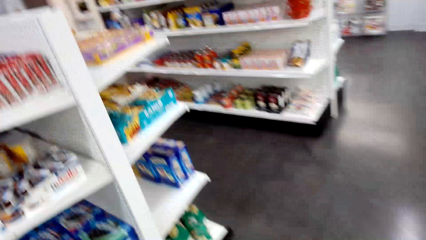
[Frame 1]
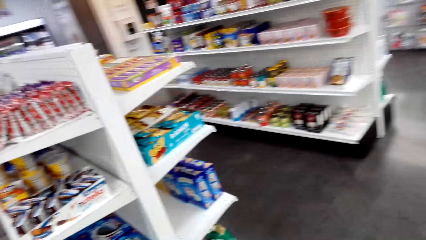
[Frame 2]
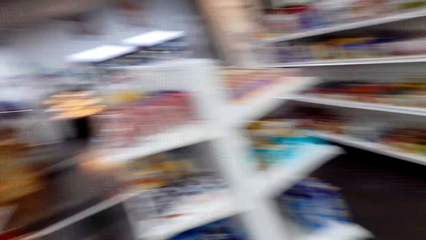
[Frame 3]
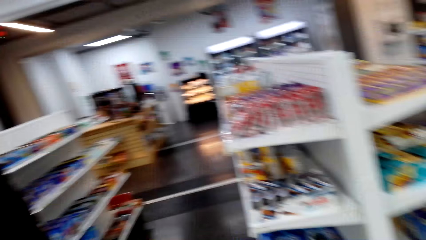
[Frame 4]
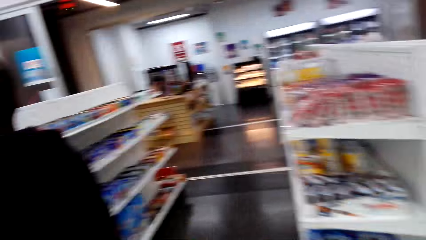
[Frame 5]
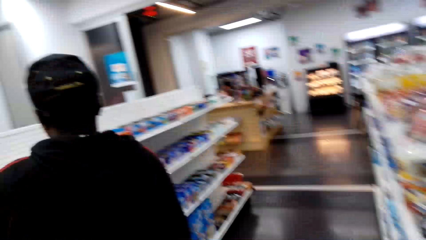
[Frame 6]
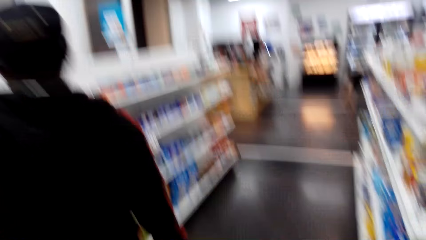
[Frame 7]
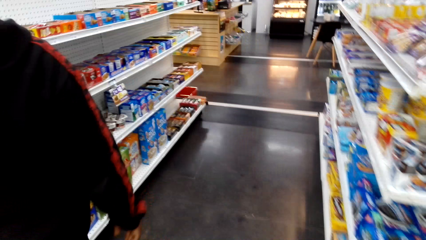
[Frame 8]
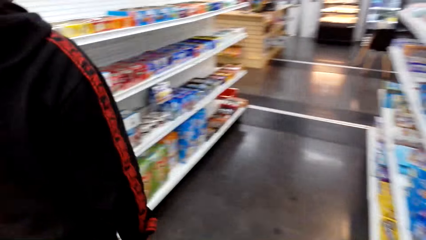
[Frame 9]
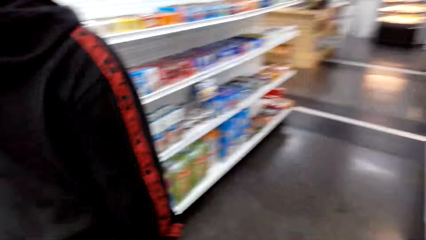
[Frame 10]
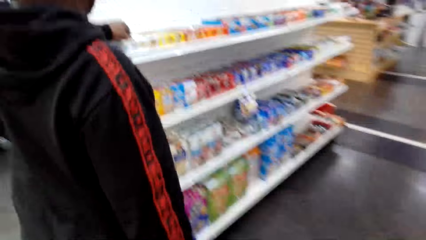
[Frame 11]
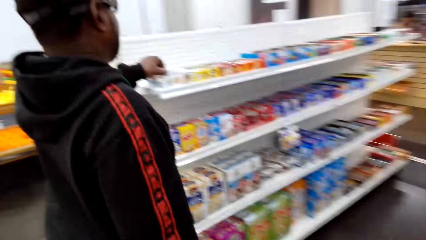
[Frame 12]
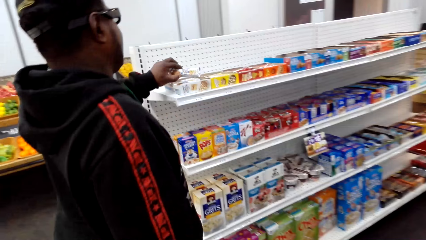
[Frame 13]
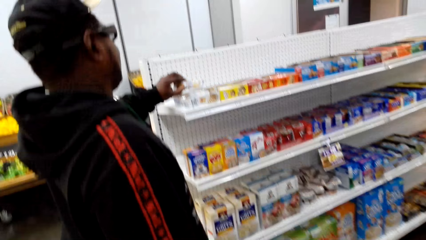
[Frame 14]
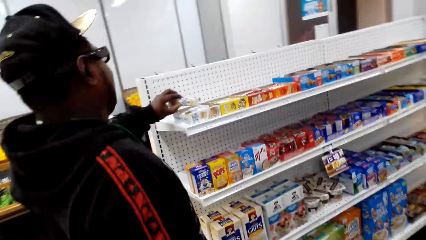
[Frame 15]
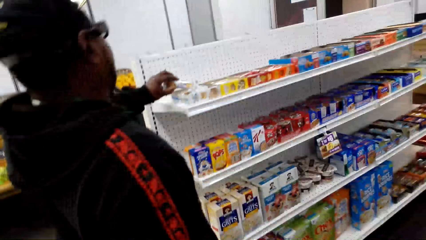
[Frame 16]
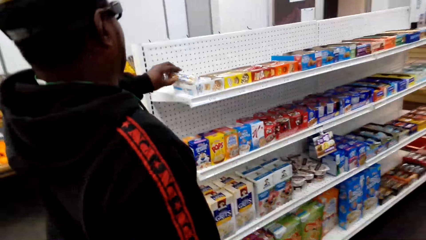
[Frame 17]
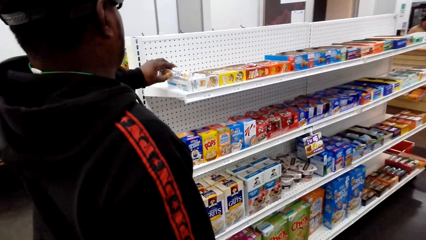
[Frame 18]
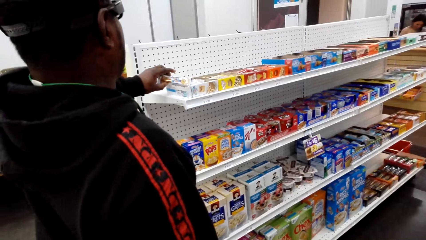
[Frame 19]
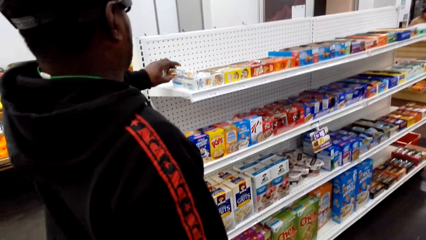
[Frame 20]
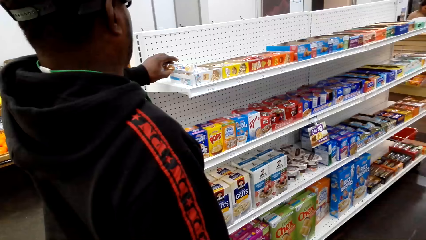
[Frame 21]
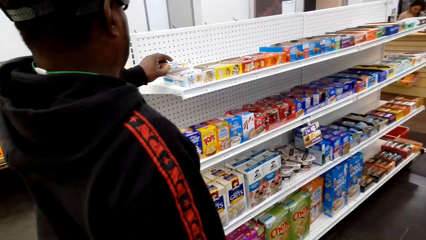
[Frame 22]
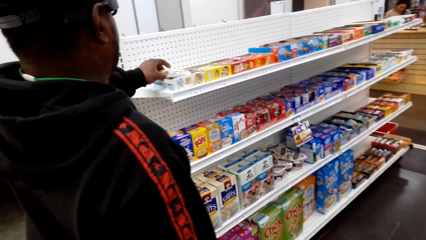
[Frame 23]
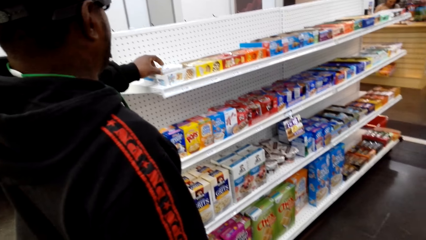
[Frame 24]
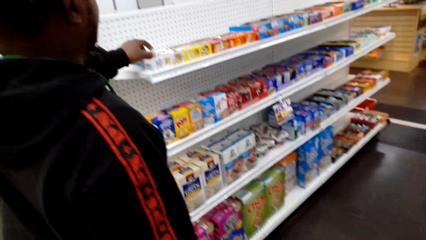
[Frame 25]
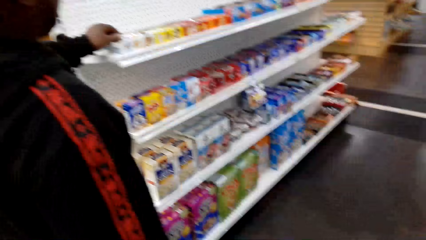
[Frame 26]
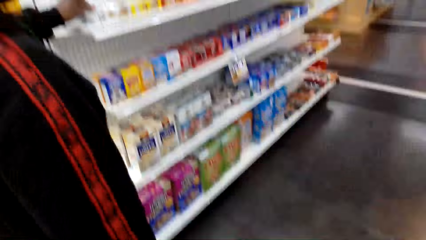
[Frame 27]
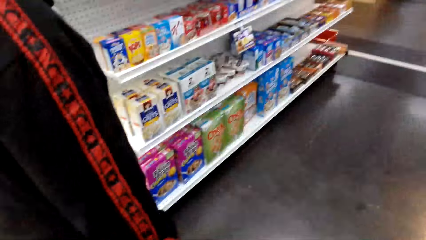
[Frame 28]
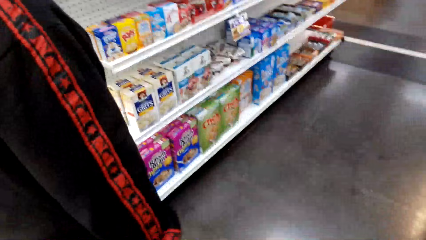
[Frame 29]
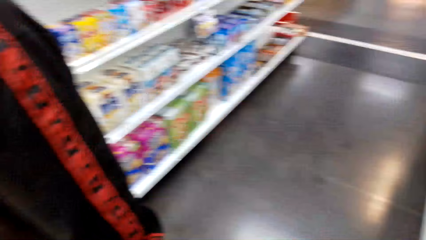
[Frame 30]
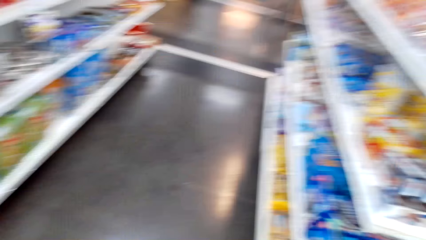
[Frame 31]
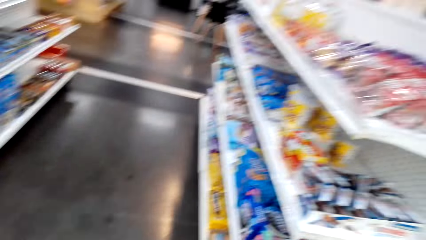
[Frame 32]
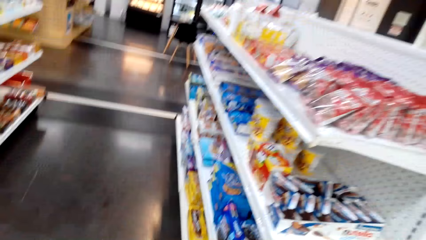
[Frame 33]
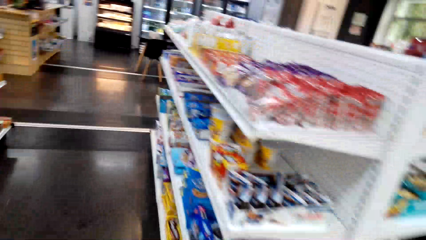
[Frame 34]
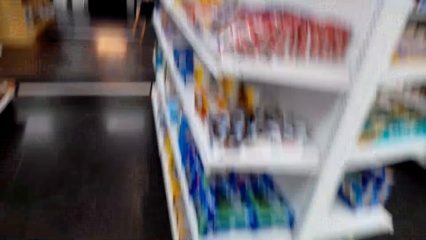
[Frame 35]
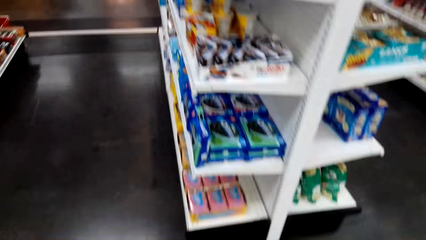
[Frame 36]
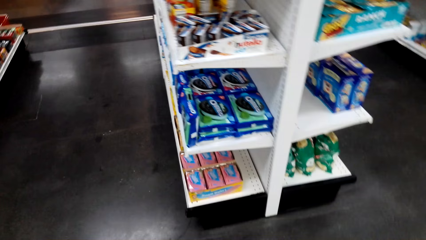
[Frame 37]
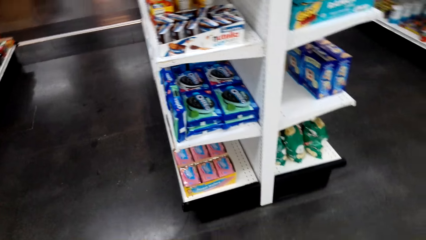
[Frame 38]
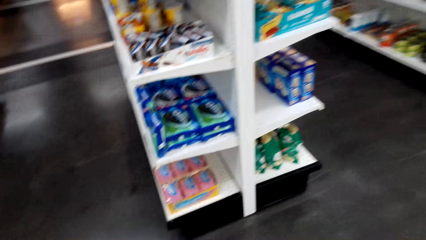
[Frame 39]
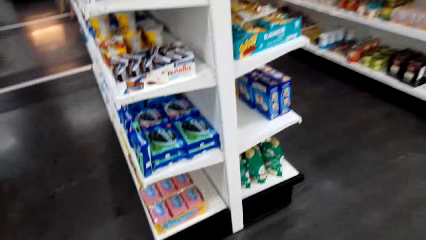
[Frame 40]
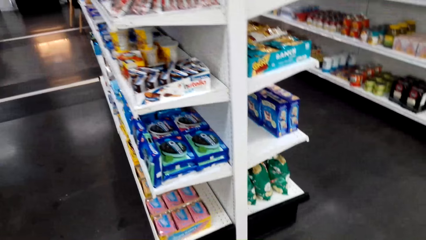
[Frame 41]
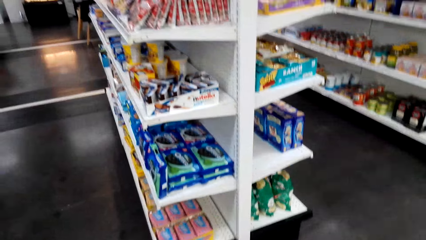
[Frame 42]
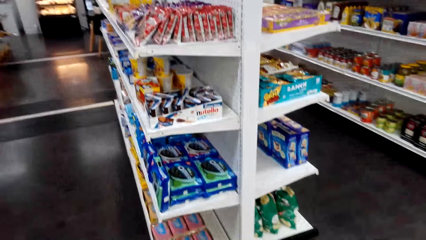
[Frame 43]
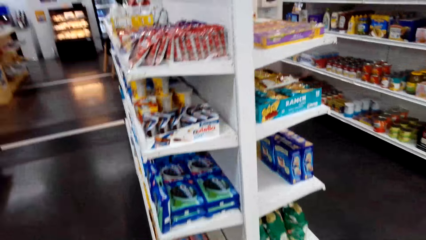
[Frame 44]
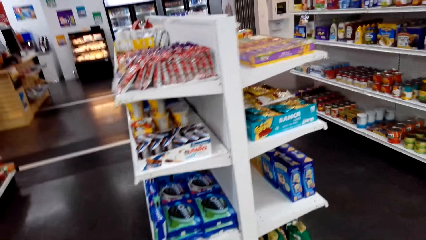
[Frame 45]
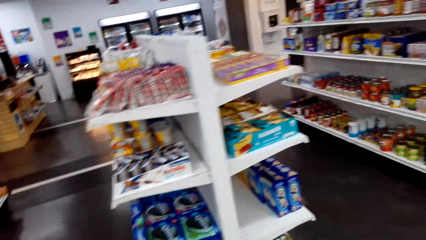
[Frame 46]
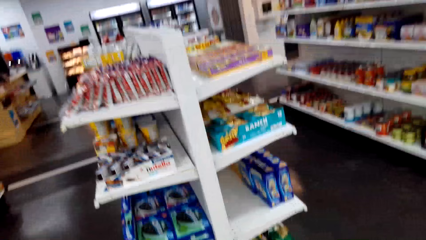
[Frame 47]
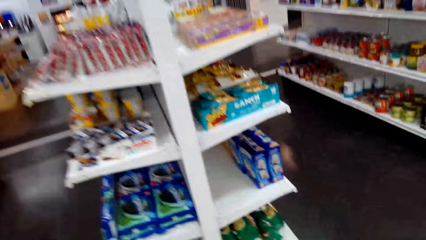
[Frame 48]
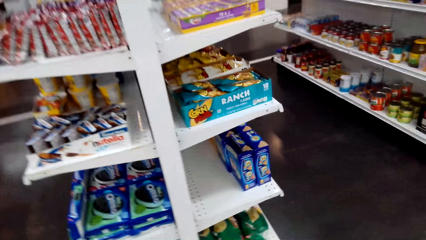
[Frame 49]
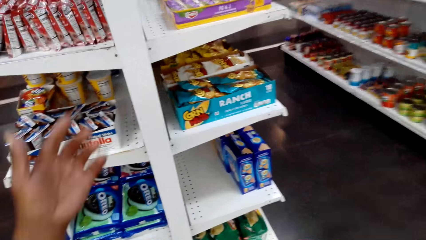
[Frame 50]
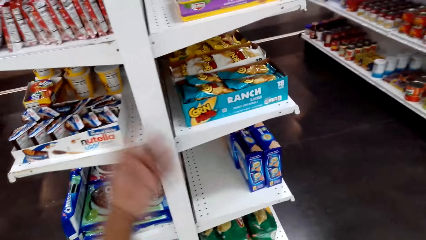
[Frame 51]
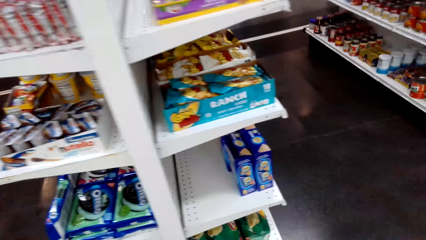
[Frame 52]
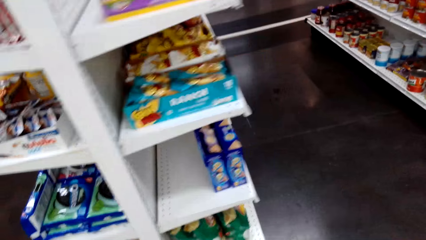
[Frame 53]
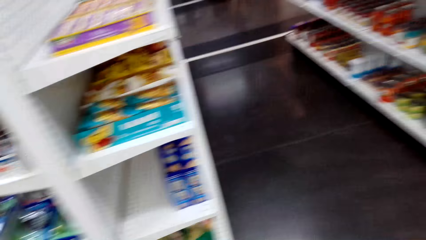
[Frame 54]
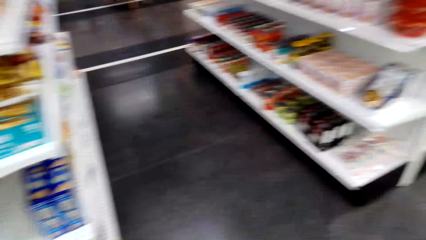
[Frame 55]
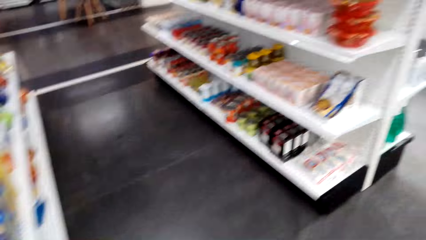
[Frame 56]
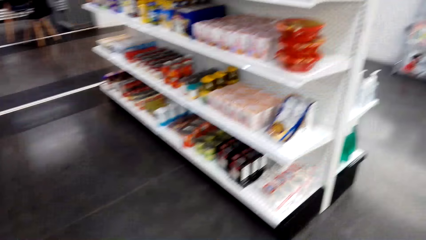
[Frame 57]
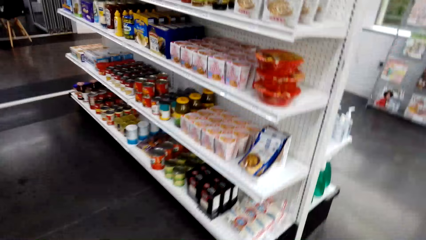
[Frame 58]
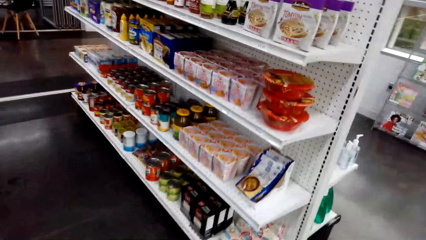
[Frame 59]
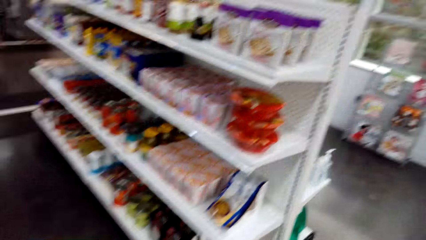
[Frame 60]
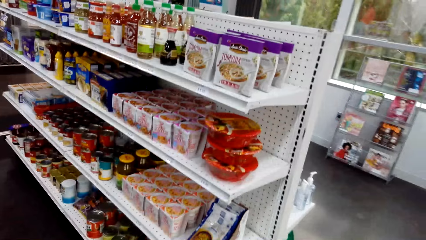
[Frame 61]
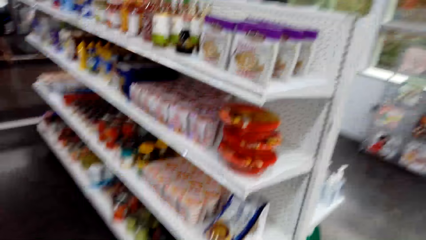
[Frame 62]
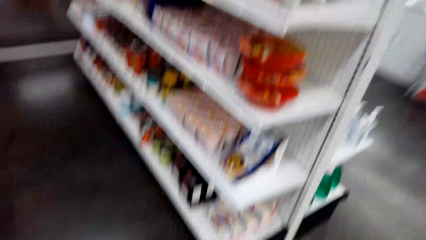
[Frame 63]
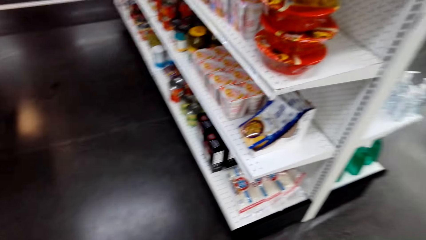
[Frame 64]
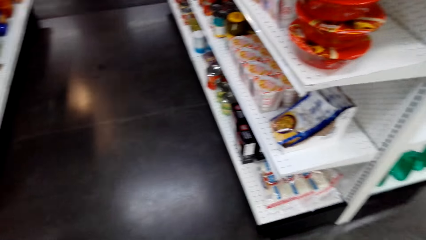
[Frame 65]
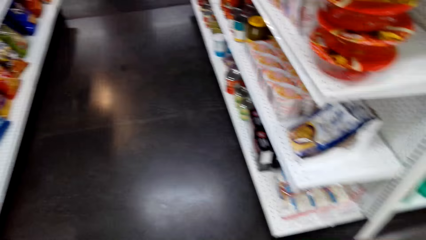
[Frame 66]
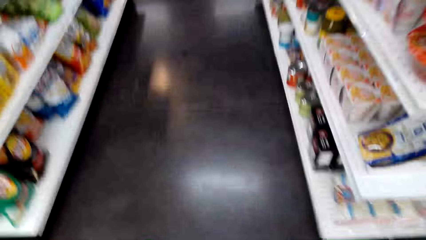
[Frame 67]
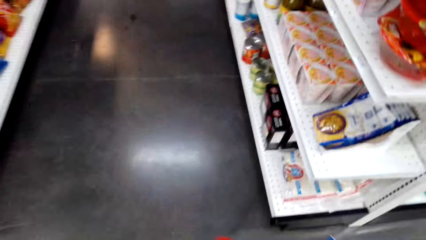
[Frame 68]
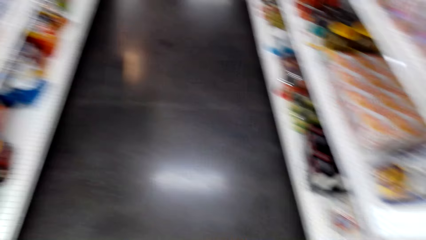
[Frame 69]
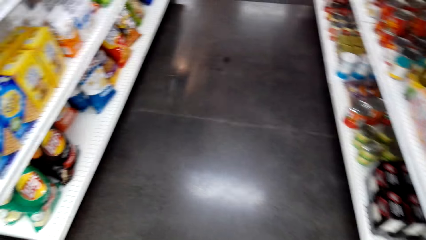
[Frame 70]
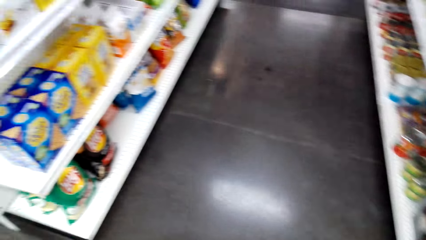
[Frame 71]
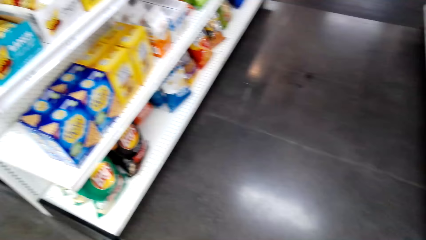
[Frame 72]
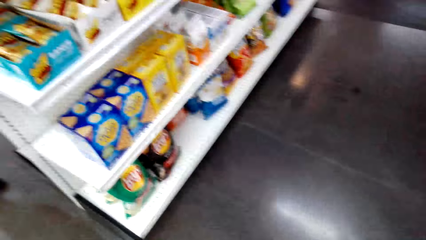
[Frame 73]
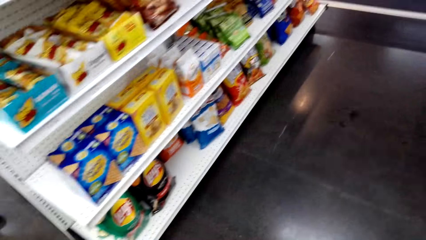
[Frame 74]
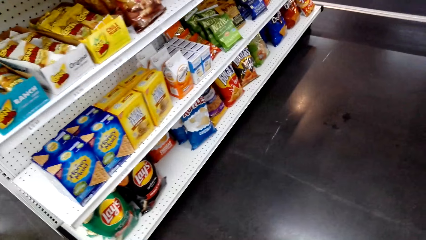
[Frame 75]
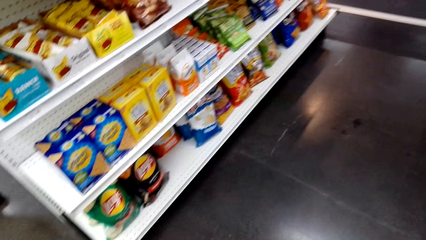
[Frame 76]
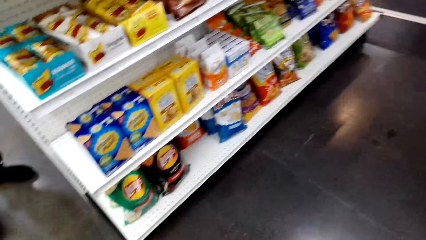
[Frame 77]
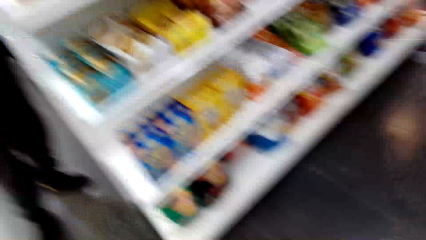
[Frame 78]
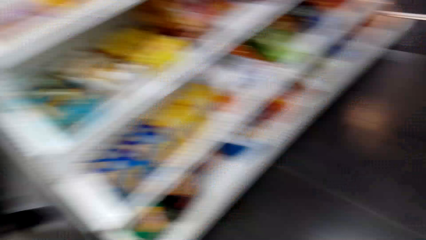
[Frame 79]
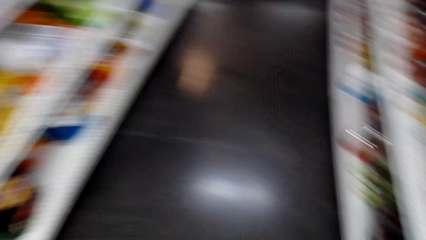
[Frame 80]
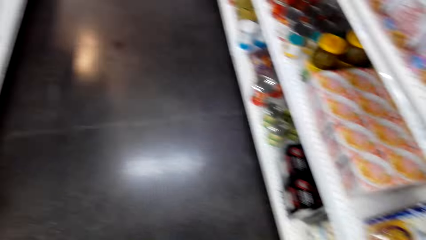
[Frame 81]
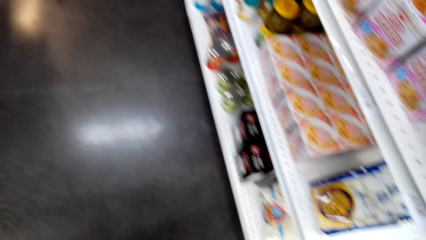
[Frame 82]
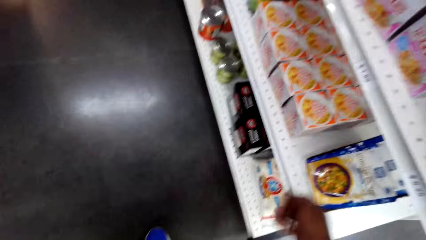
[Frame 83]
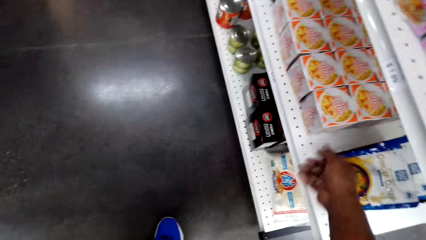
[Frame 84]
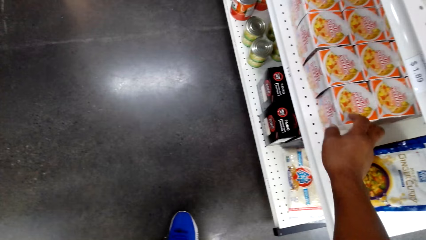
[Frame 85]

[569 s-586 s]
A person picks a snack bar from the counter and puts the snack bar on the counter. The person touches items on the shelf. The camera wearer interacts with the person. They walk at the supermarket.
